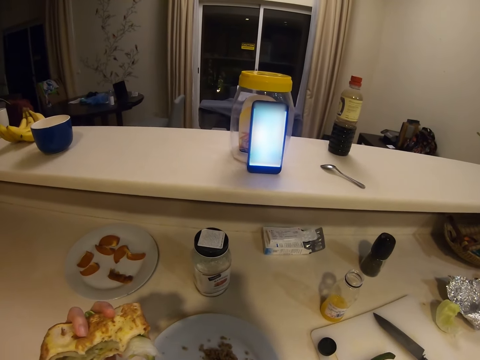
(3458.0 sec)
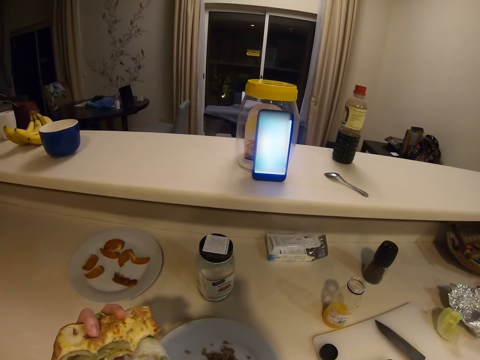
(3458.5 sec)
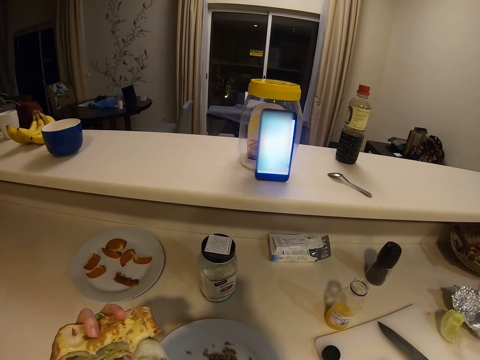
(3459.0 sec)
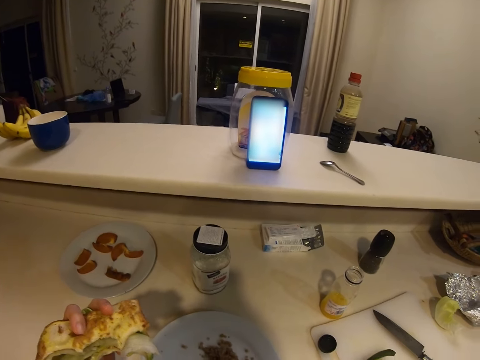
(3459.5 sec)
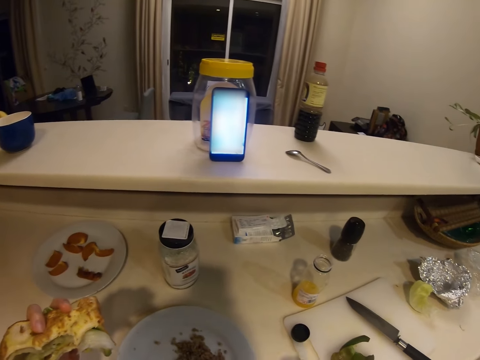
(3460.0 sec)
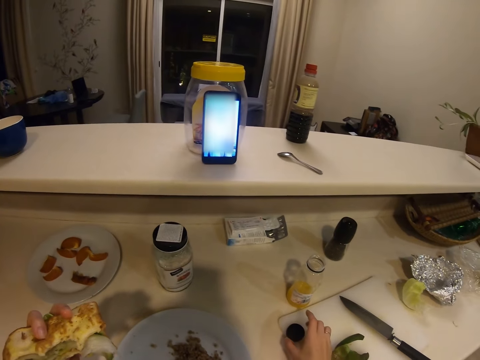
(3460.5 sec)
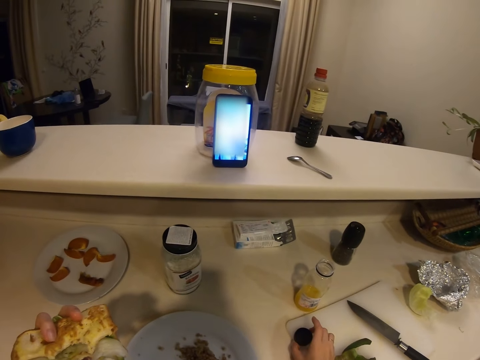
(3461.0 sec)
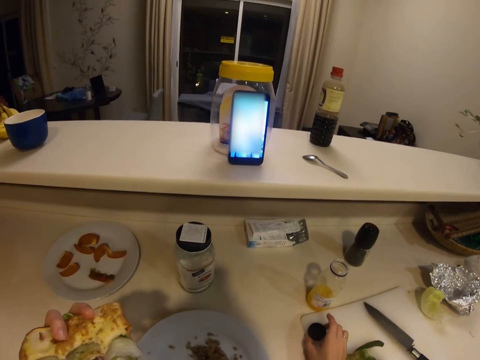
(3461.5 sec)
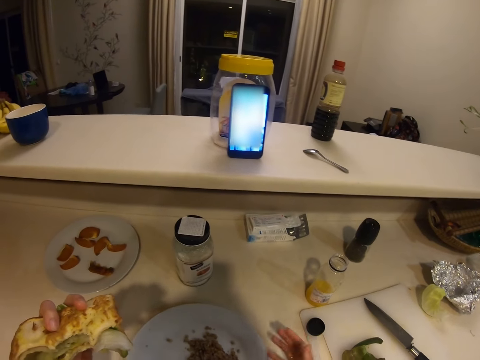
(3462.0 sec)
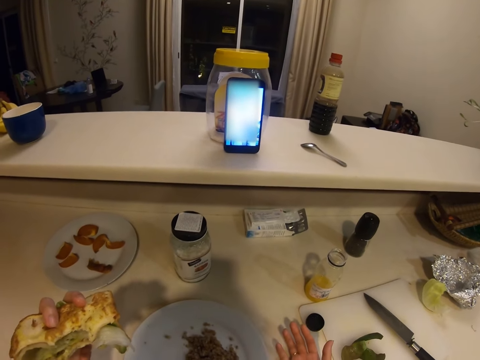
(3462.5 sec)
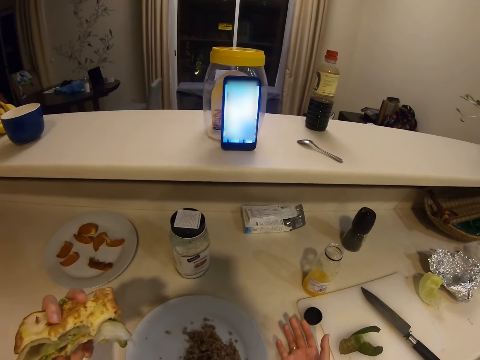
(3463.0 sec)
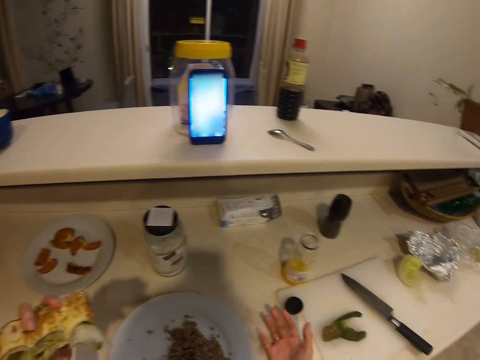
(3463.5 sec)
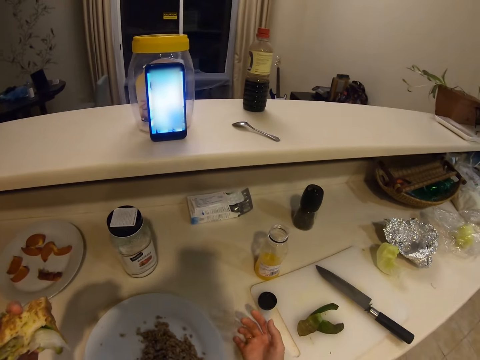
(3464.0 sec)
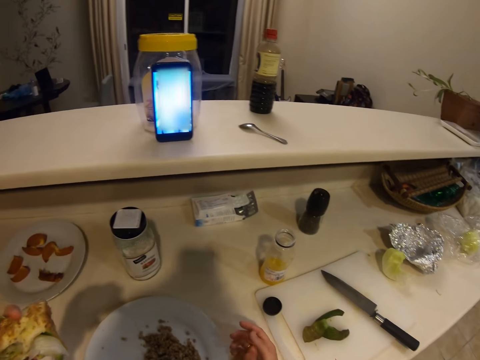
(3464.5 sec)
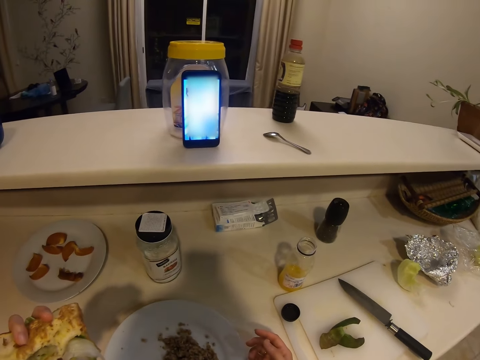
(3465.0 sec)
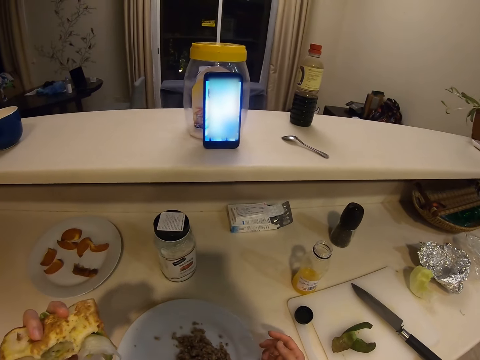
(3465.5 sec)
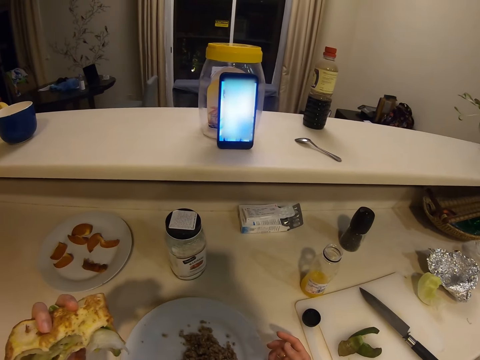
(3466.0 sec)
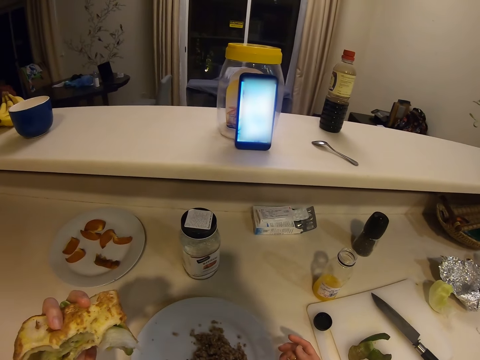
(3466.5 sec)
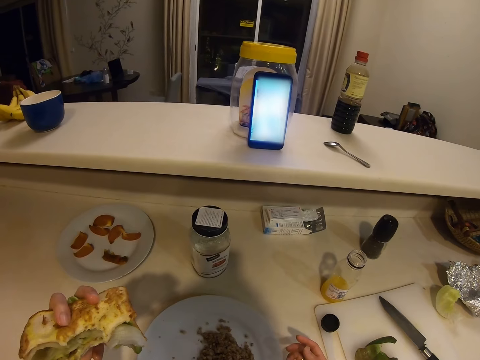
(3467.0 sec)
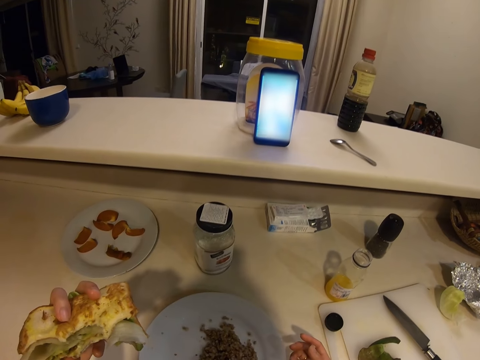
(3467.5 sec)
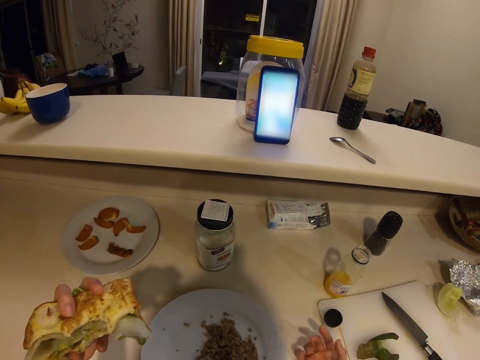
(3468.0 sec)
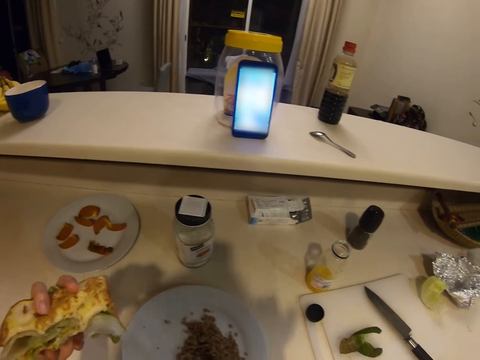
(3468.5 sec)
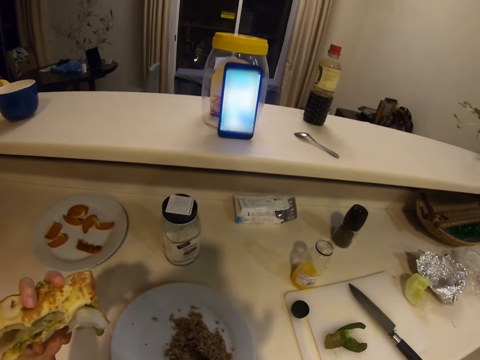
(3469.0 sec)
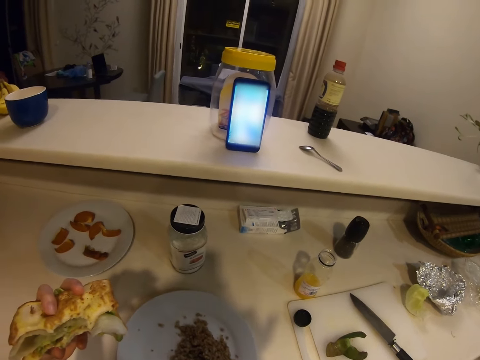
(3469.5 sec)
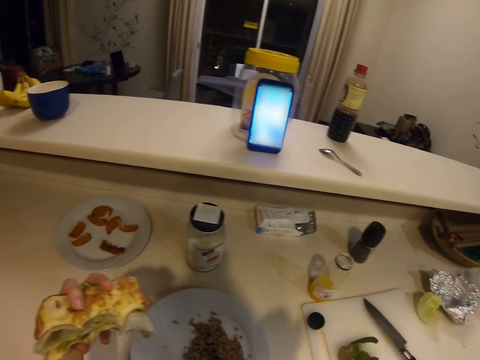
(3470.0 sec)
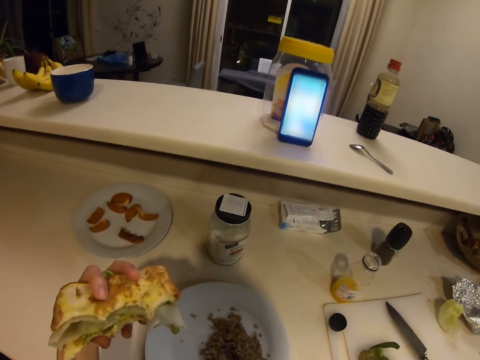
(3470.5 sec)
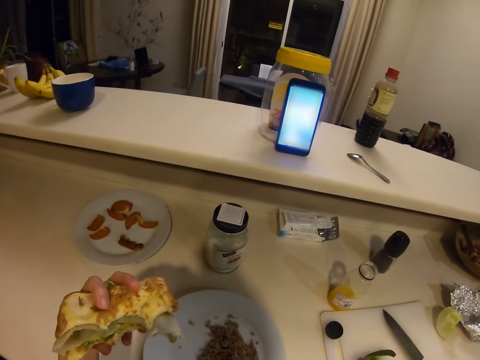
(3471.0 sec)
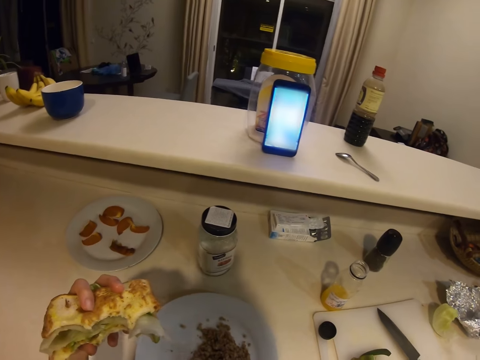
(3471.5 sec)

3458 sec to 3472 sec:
The camera wearer moves the bottle top on the table. He talks on the phone. He holds a sandwich. He moves his right hand. He does something.

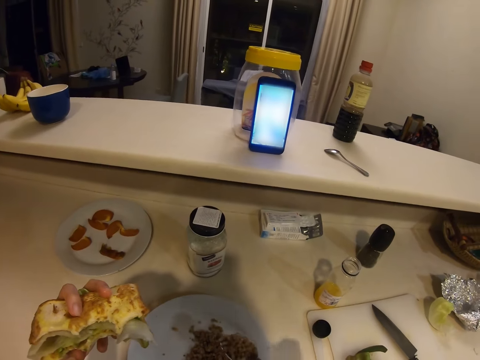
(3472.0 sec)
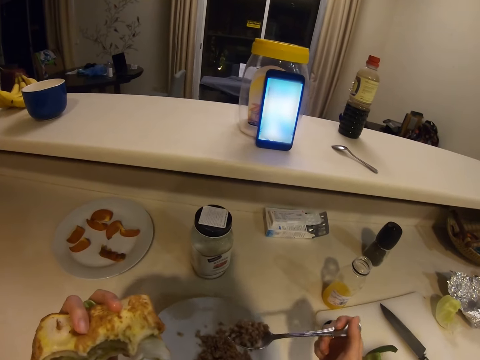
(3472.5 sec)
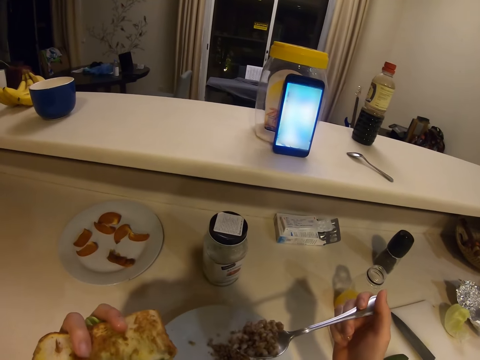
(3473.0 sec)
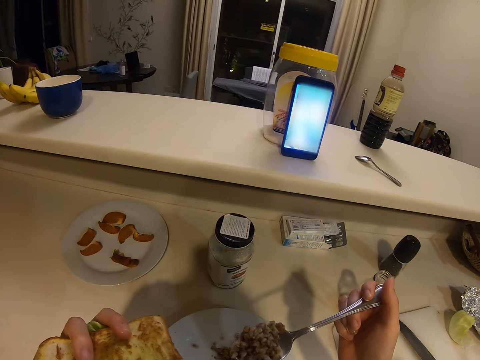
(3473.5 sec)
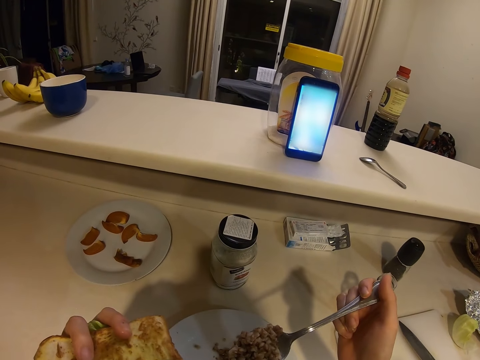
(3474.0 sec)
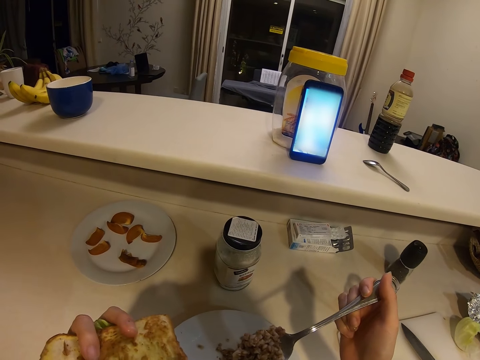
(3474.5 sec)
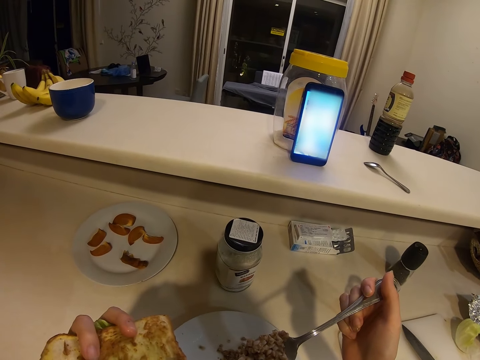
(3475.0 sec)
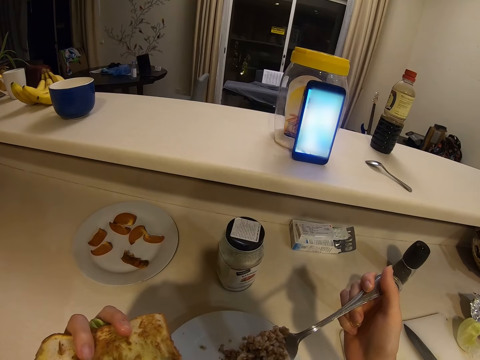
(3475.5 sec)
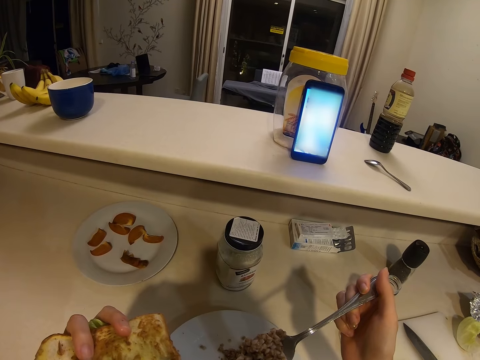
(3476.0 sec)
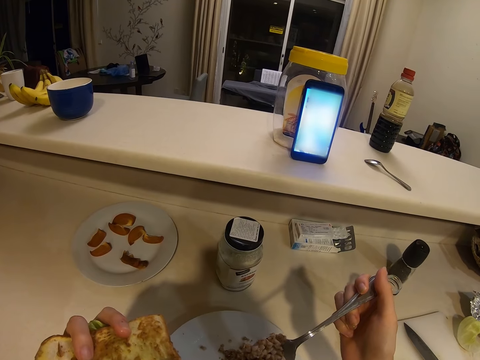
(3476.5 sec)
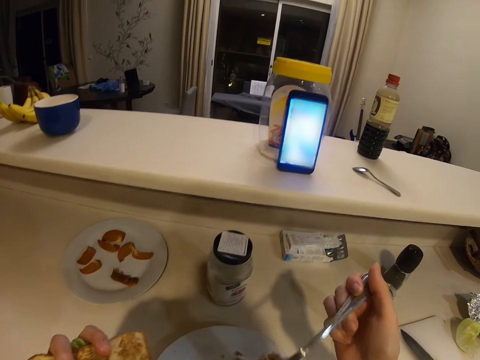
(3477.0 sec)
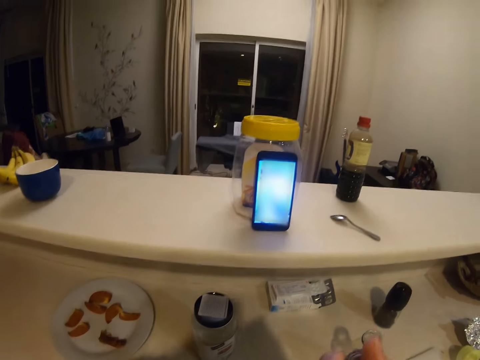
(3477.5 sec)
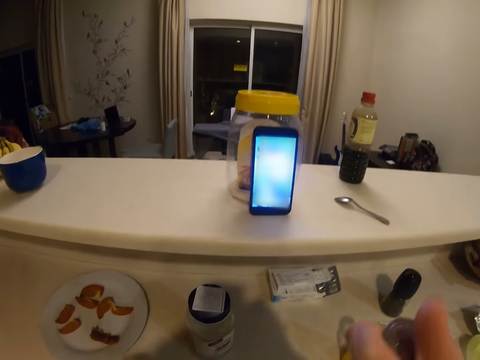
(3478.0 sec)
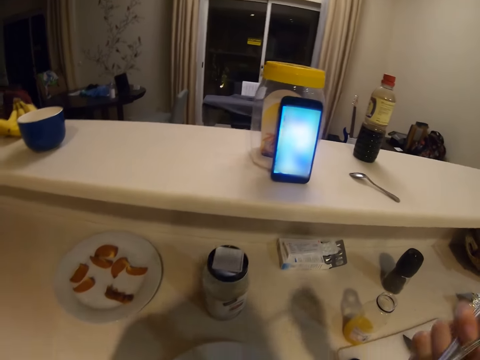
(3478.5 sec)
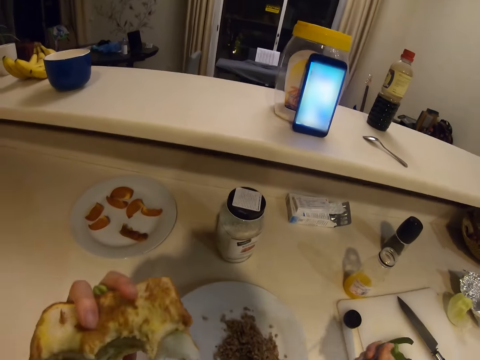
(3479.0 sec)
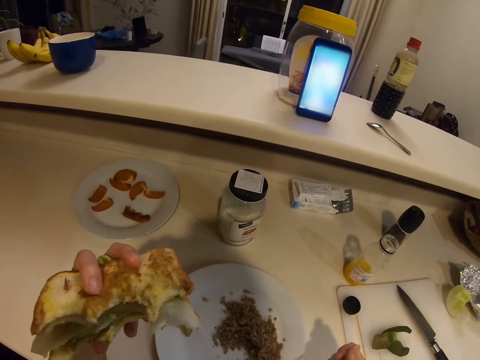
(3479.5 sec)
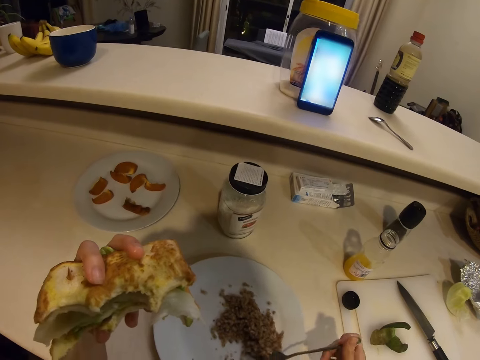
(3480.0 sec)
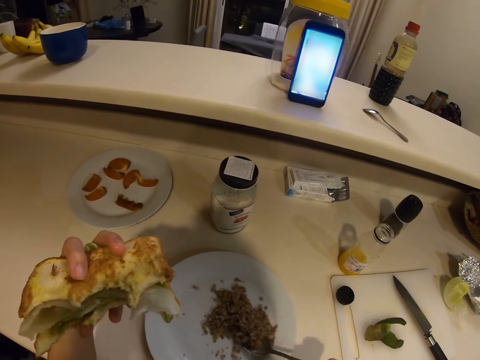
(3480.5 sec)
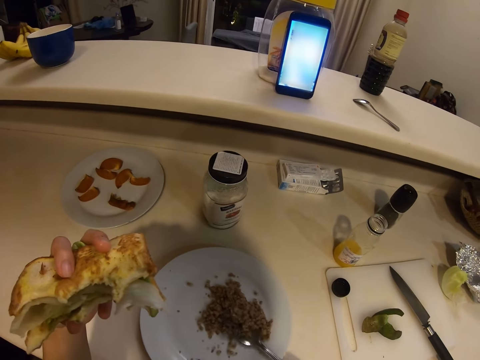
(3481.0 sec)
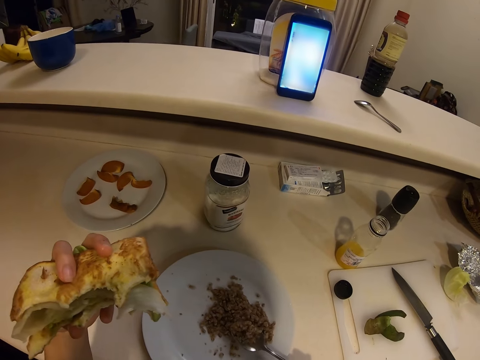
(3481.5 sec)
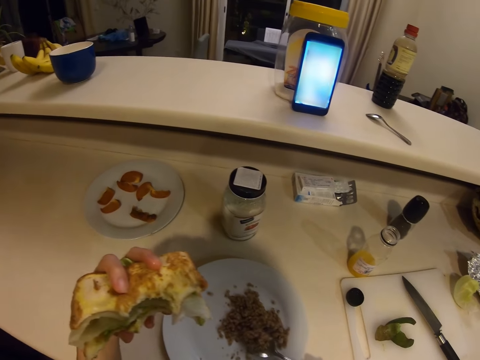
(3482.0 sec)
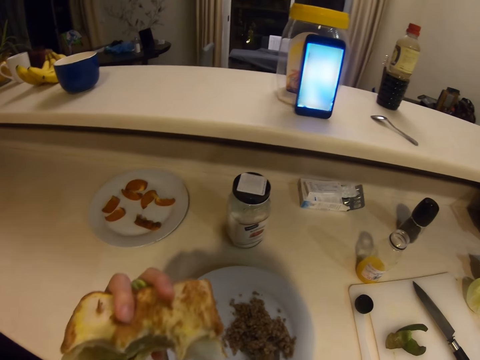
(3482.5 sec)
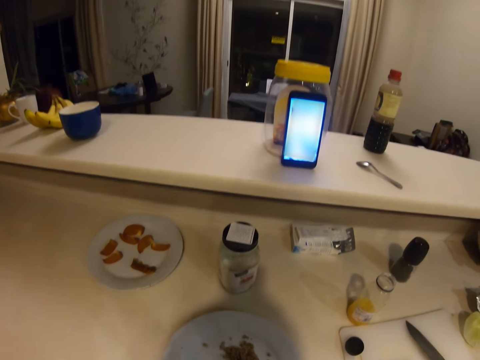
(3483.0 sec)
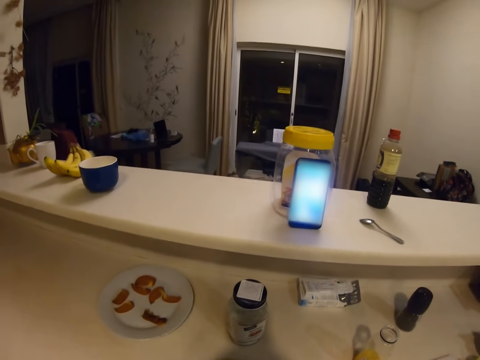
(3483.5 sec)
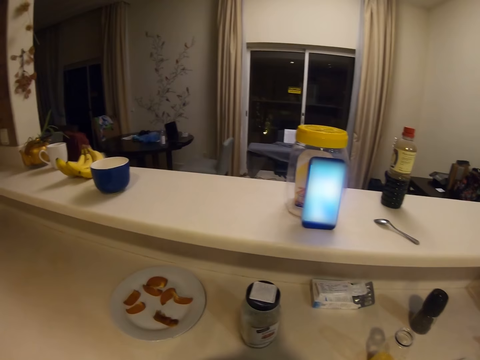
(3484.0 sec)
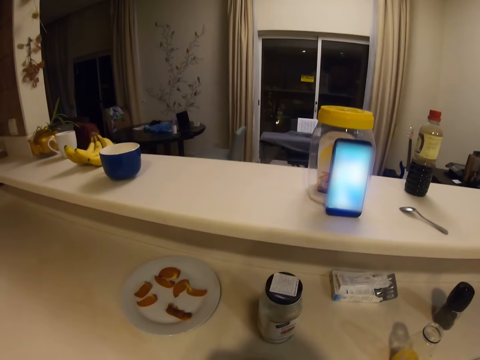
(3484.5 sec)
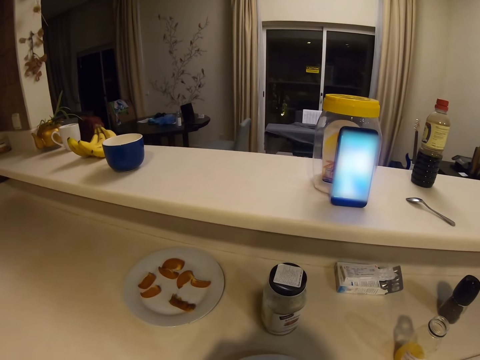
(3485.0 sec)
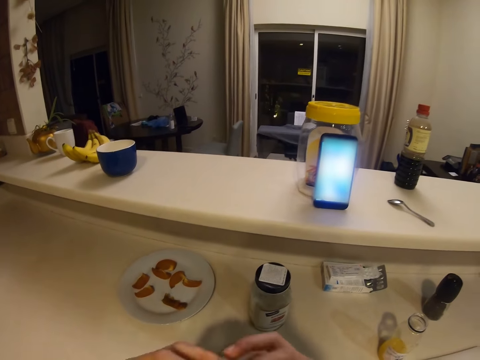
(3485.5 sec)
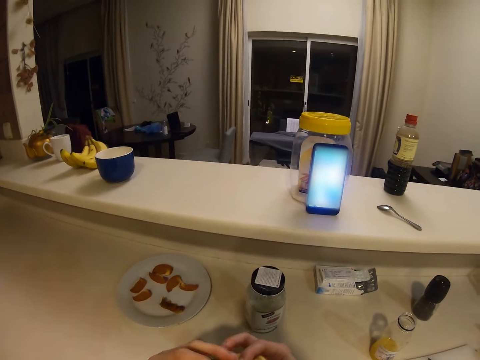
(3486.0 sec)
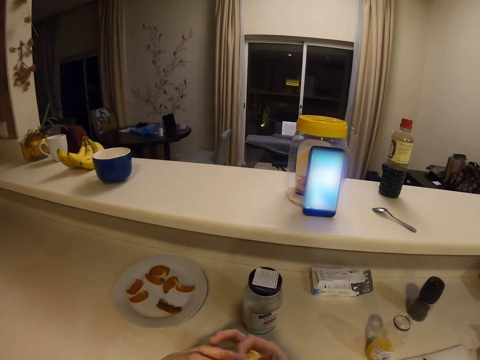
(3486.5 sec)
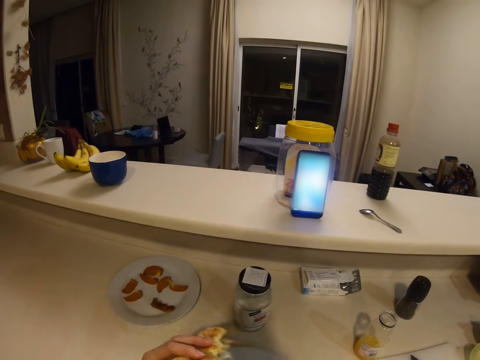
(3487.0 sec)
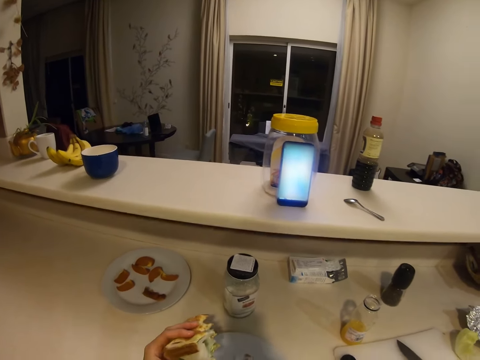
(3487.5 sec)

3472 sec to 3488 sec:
The camera wearer eats. They eat. They eat a sandwich.
